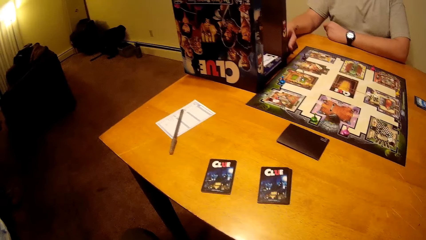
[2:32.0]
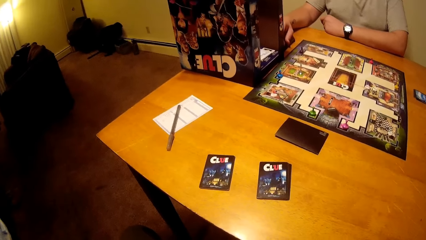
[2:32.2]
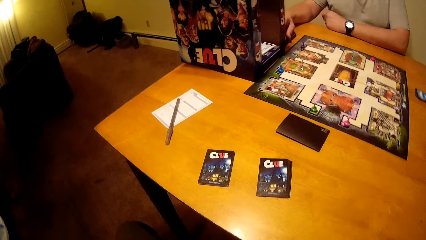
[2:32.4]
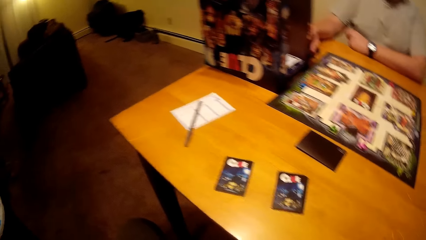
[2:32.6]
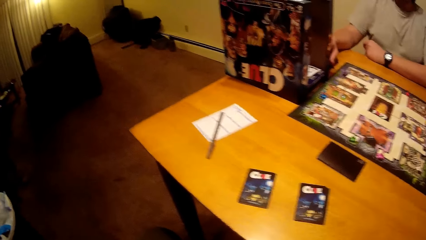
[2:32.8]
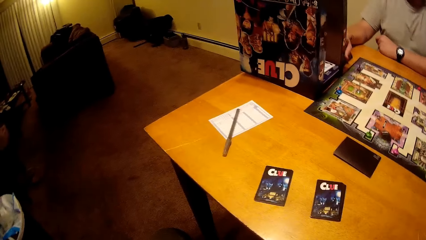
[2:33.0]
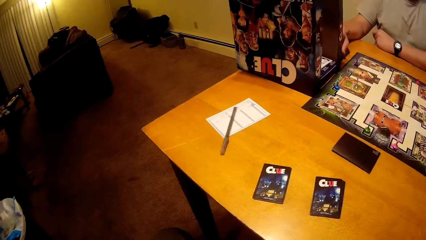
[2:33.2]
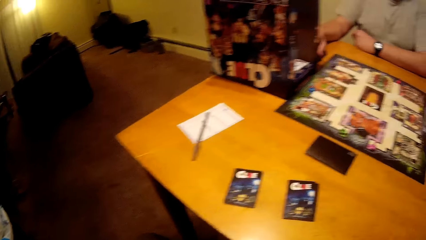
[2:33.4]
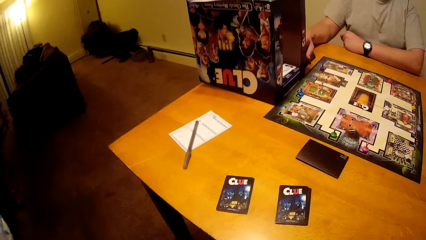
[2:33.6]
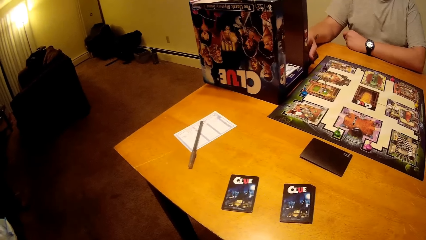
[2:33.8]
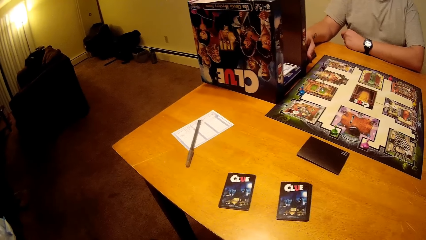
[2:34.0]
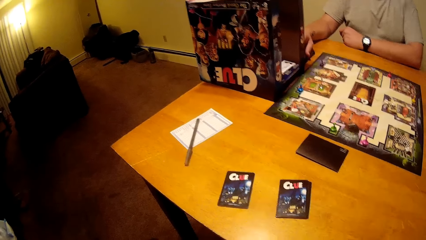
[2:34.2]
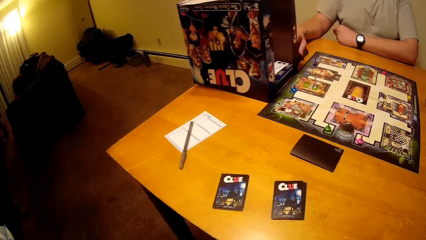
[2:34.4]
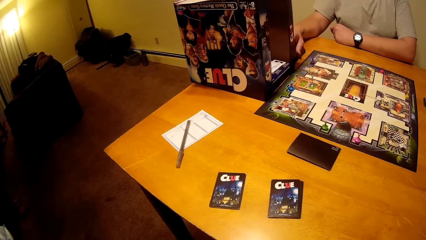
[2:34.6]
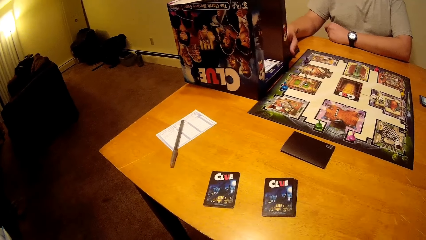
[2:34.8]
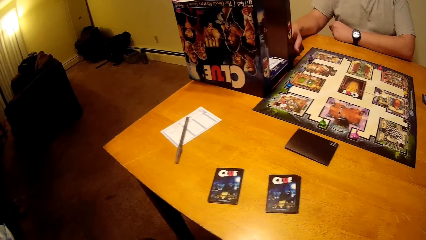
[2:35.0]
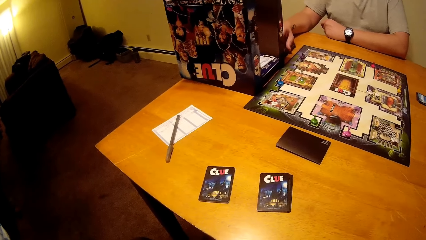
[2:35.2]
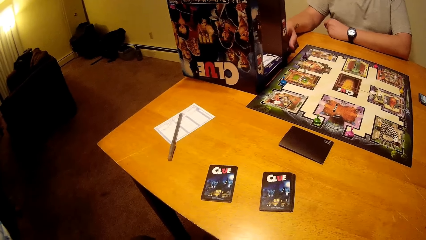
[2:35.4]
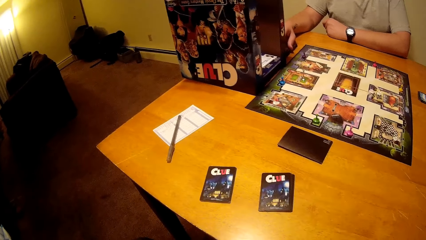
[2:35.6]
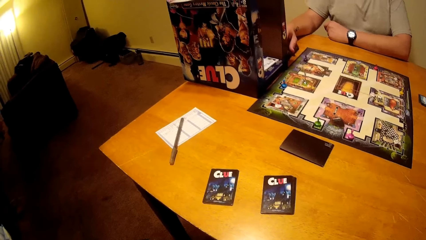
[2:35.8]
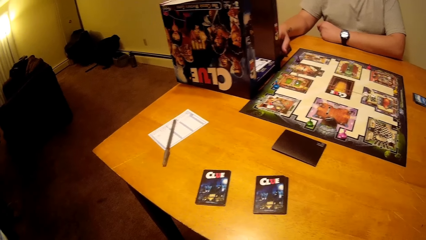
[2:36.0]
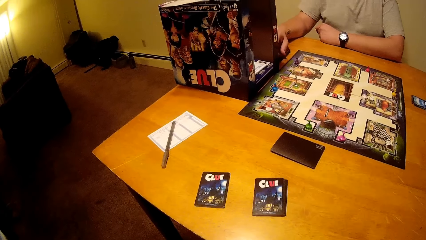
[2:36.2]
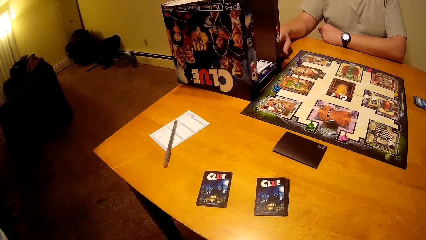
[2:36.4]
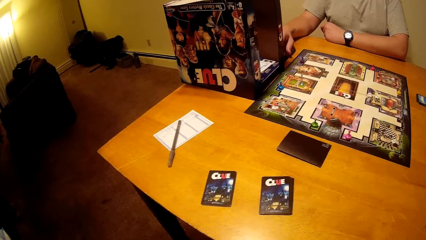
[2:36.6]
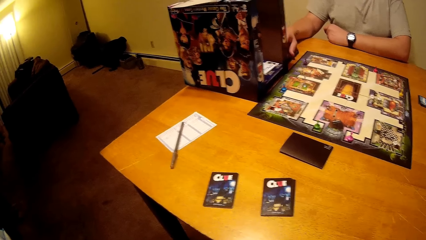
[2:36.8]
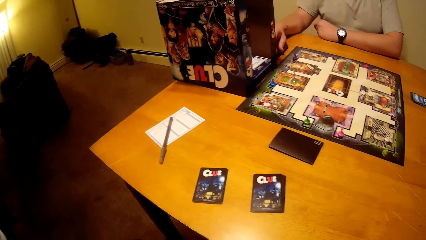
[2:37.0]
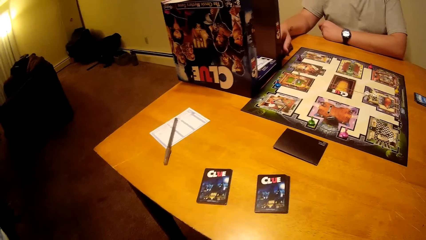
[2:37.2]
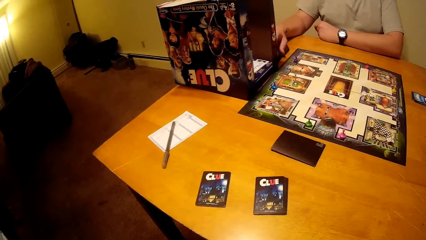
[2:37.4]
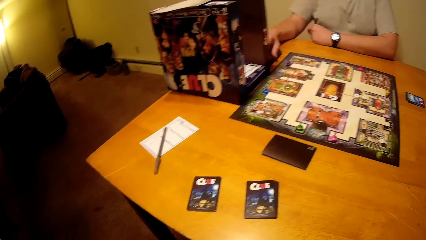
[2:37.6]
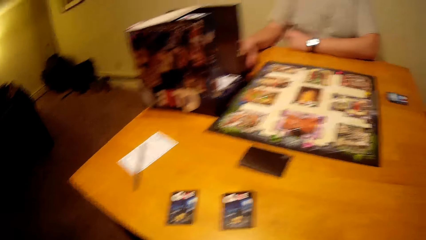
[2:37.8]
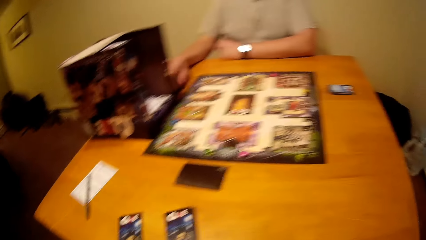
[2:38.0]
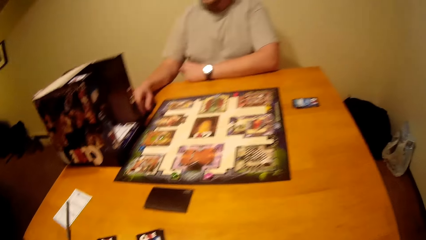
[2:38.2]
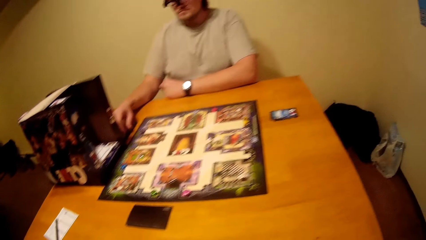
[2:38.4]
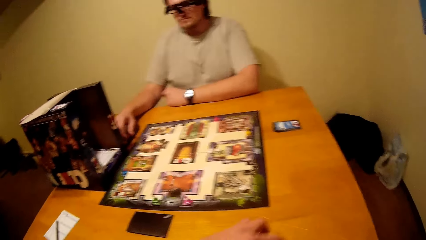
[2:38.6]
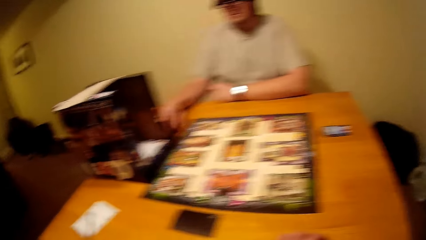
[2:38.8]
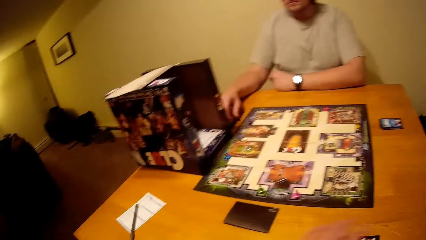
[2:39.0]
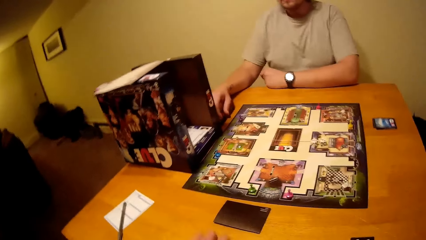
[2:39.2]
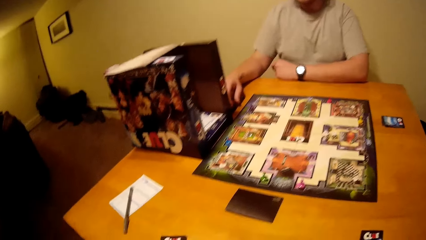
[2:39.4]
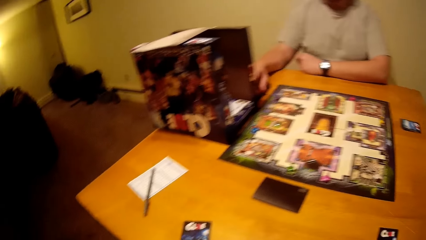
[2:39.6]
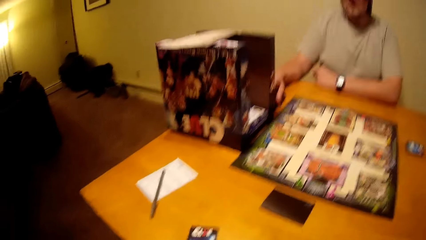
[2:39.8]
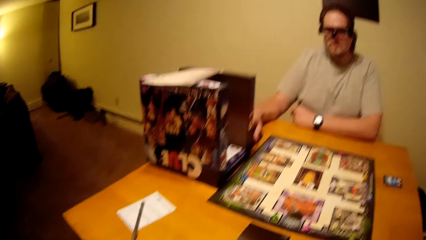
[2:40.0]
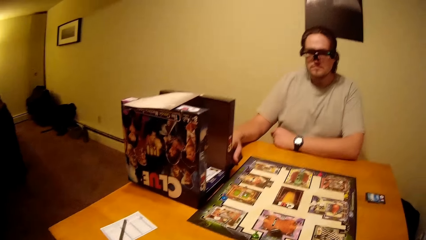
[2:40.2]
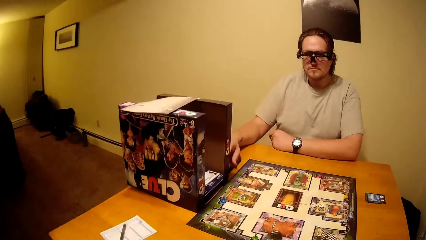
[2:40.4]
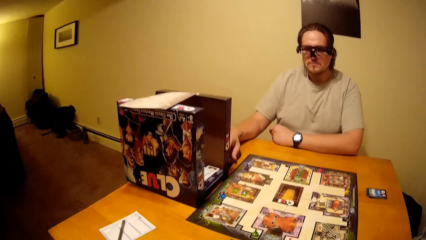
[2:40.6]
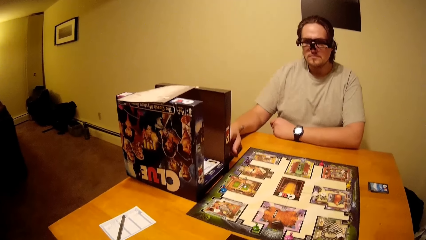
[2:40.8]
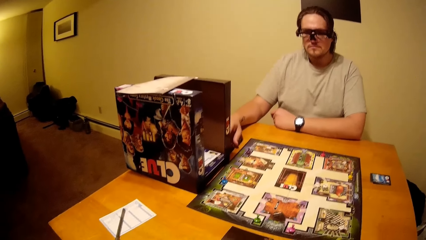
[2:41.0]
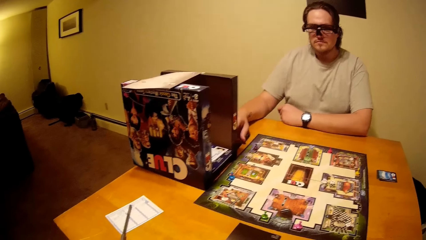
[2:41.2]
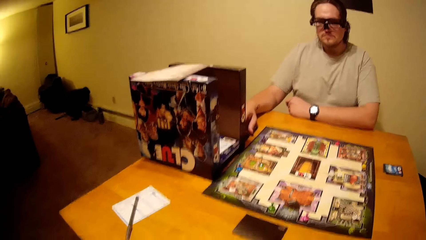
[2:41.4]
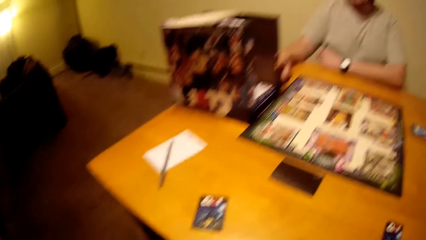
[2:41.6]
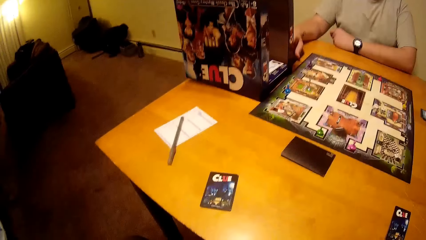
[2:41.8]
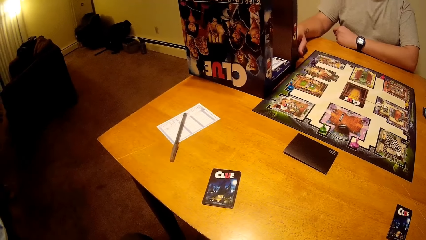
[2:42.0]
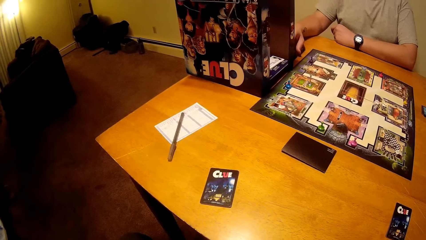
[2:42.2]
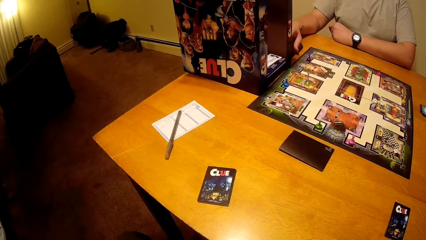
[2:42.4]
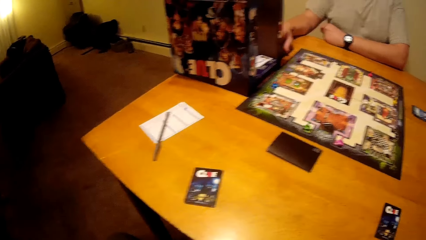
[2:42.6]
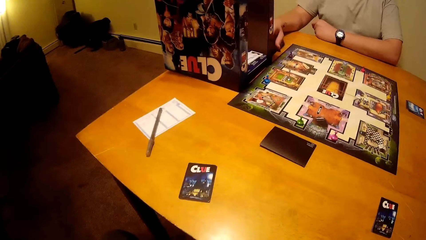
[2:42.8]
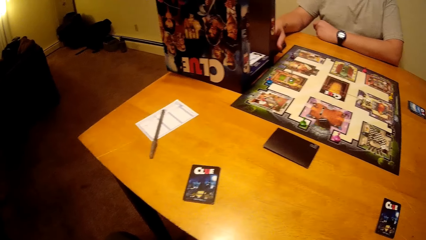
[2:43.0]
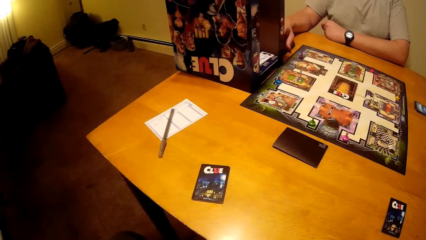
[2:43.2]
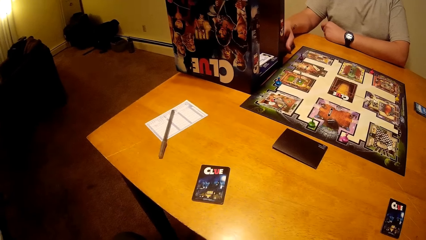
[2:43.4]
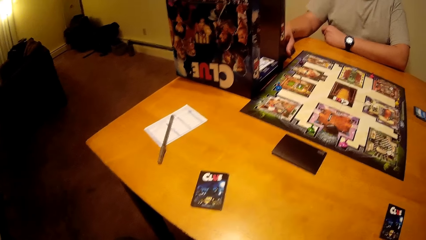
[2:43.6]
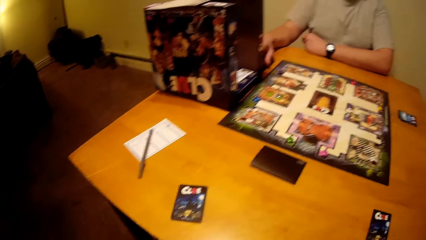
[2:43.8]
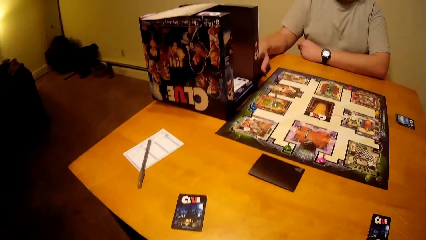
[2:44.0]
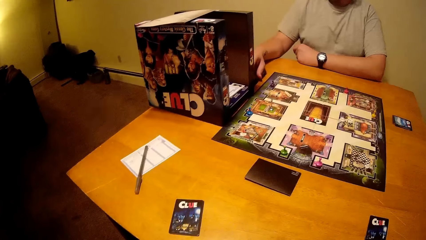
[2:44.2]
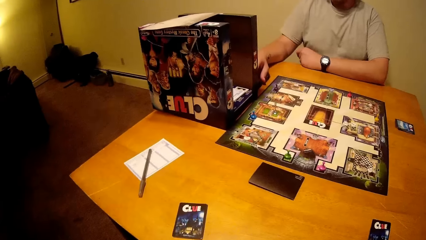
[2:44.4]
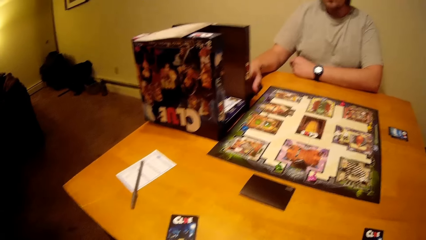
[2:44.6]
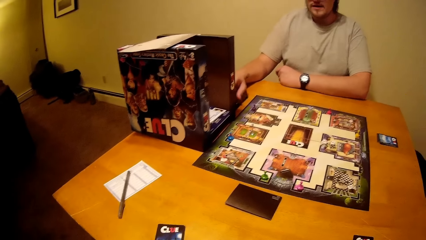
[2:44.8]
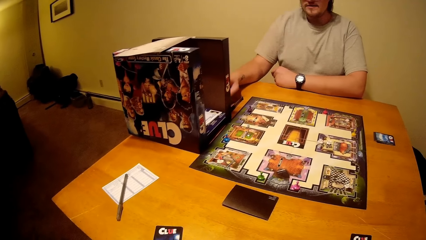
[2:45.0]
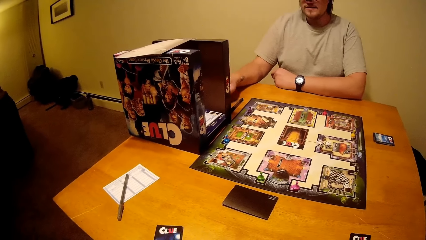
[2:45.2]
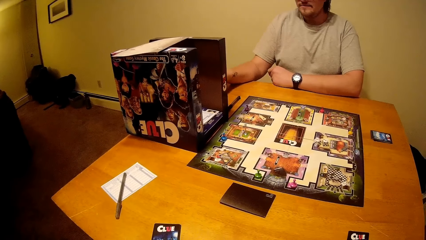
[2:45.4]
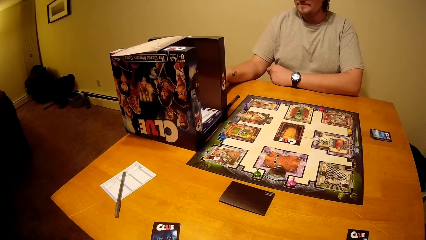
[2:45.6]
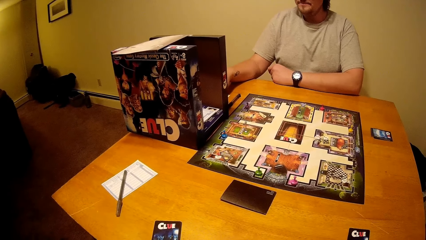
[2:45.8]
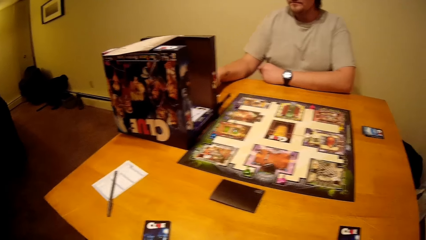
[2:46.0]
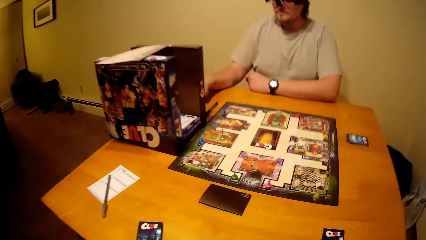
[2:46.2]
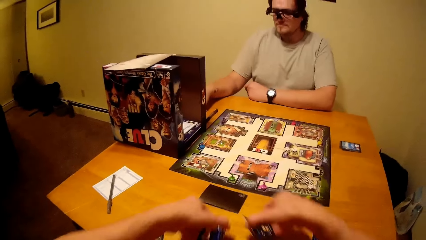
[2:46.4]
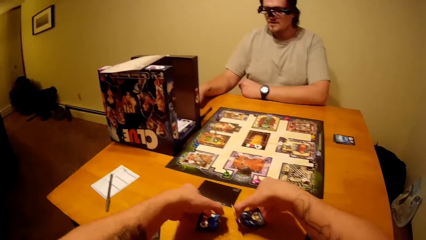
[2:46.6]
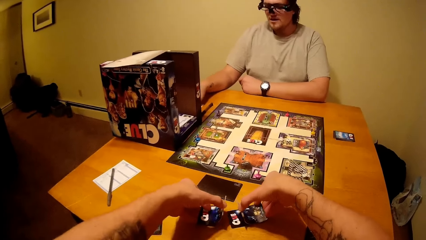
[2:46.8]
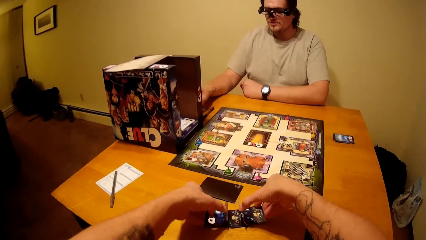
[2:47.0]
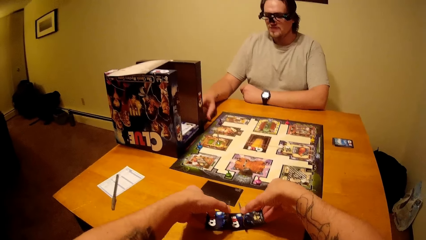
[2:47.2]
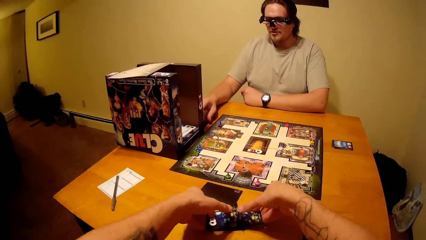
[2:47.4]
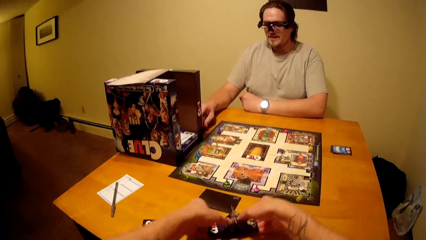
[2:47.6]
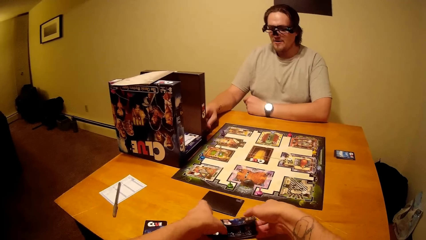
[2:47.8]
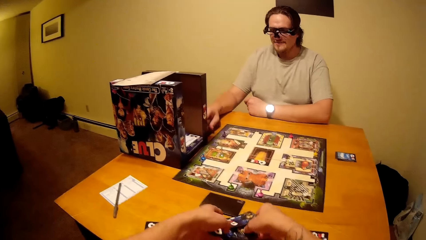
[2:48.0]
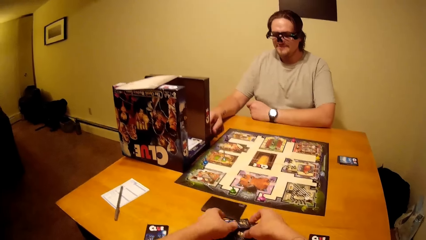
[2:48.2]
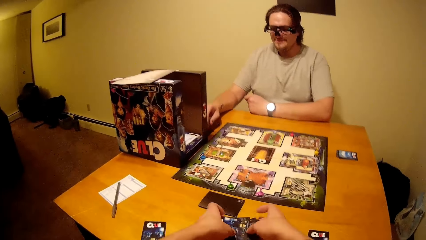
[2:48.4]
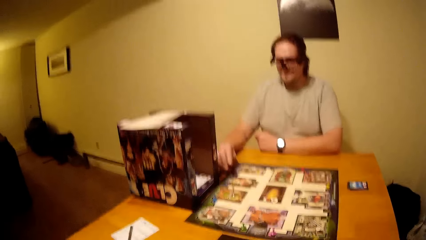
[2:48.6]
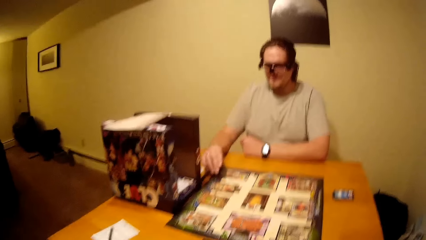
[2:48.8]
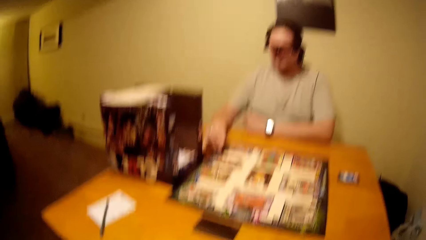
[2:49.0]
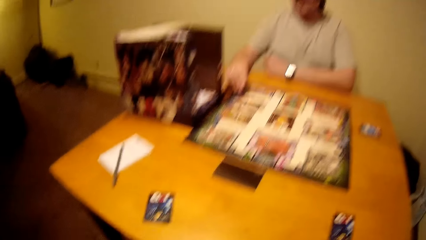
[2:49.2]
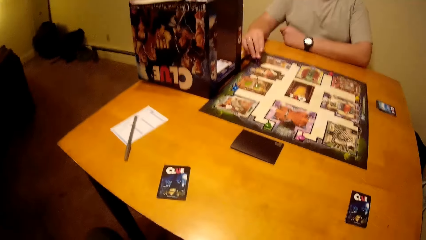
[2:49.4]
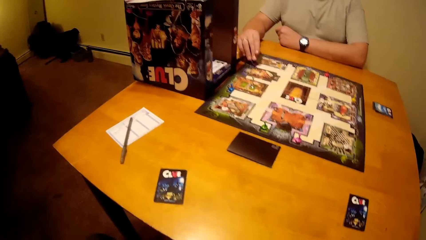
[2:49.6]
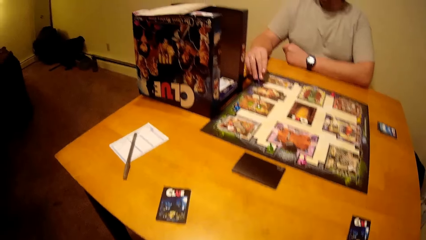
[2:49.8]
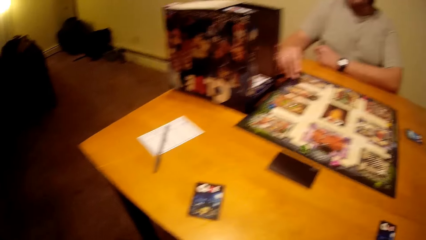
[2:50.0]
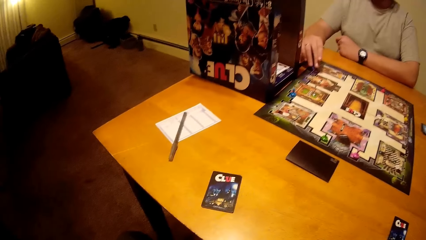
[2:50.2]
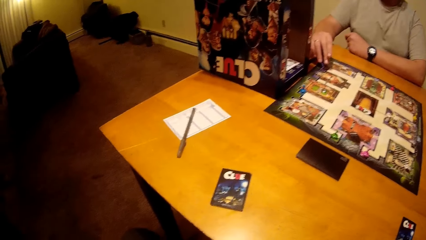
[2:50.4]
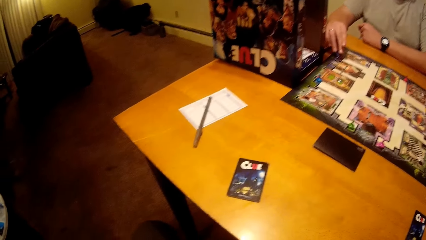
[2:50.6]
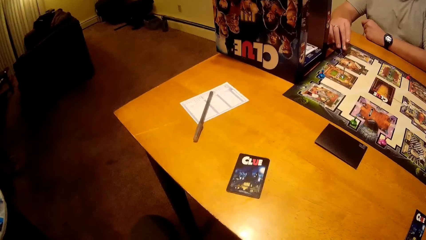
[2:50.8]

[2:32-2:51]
The camera wearer is looking at the cards. They shuffle the cards on the table.
